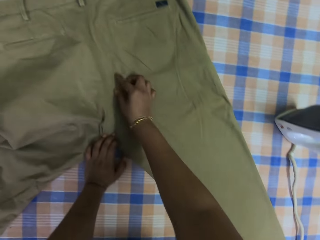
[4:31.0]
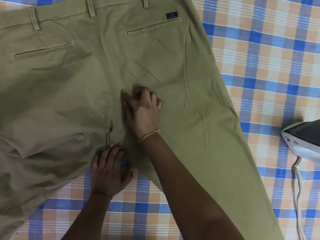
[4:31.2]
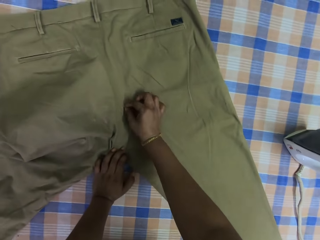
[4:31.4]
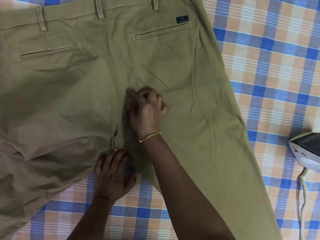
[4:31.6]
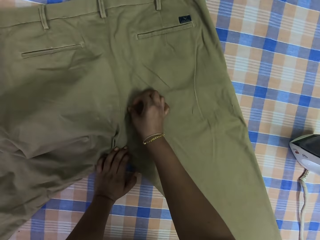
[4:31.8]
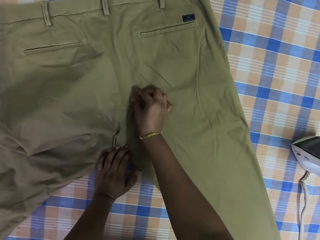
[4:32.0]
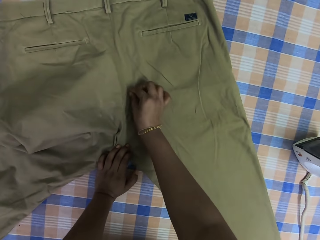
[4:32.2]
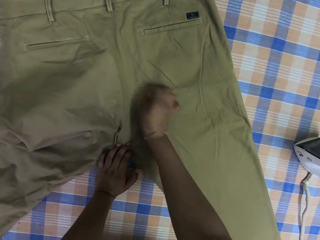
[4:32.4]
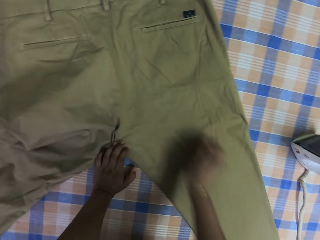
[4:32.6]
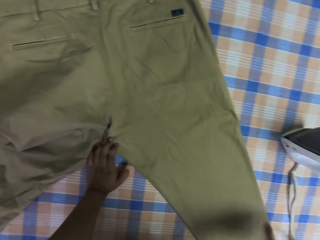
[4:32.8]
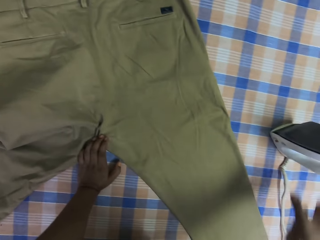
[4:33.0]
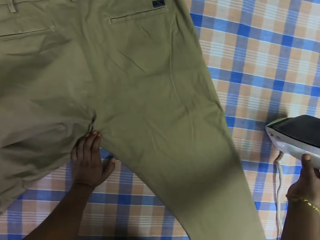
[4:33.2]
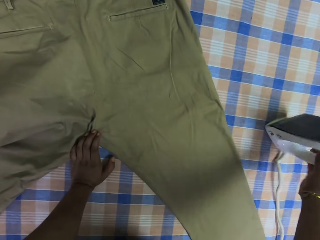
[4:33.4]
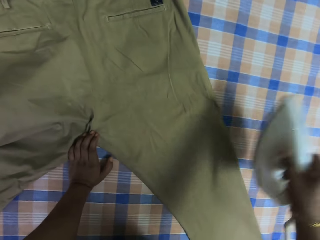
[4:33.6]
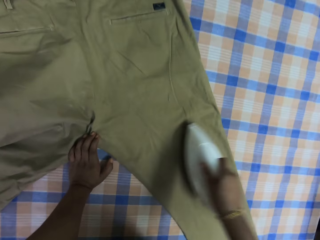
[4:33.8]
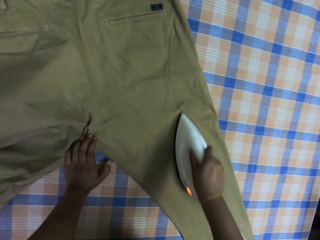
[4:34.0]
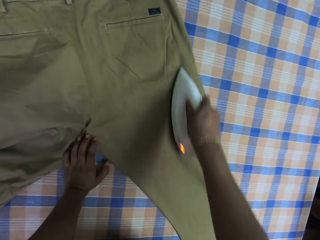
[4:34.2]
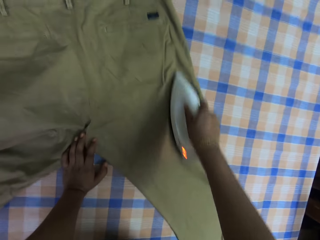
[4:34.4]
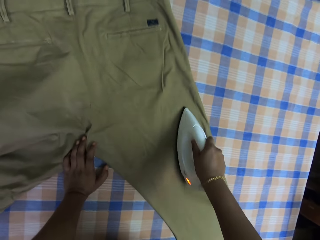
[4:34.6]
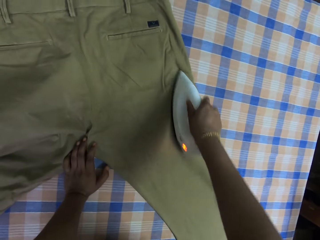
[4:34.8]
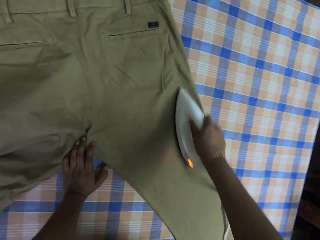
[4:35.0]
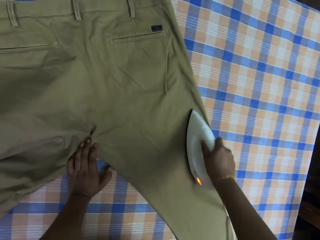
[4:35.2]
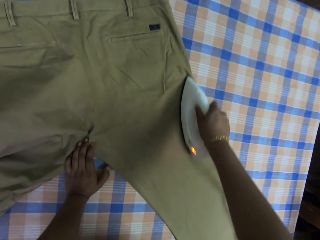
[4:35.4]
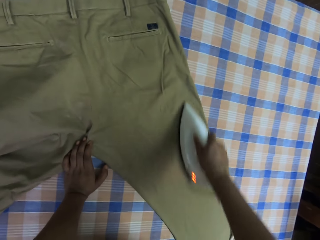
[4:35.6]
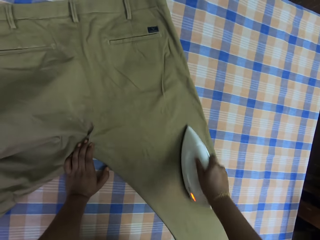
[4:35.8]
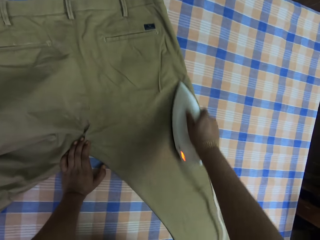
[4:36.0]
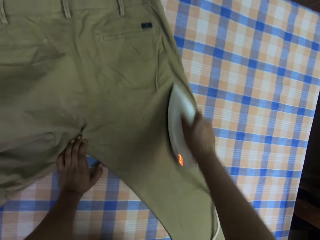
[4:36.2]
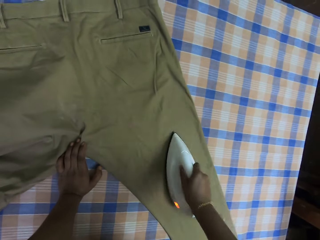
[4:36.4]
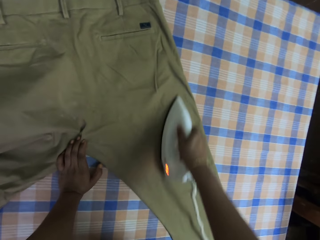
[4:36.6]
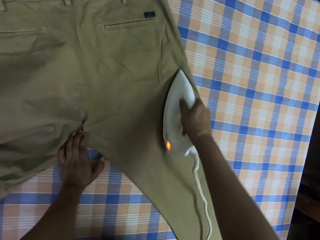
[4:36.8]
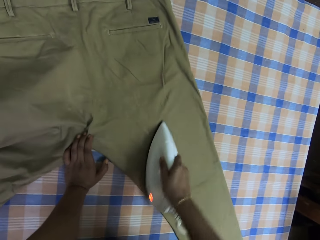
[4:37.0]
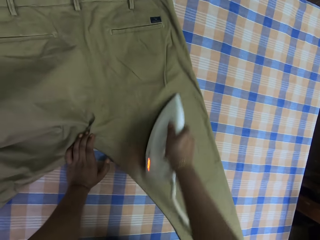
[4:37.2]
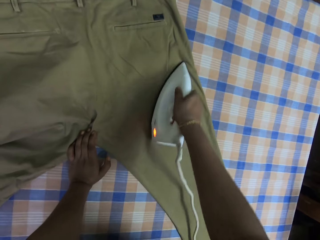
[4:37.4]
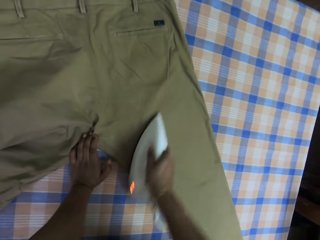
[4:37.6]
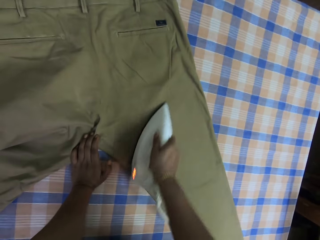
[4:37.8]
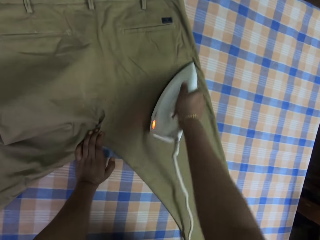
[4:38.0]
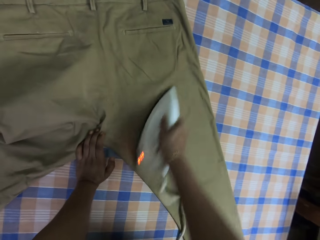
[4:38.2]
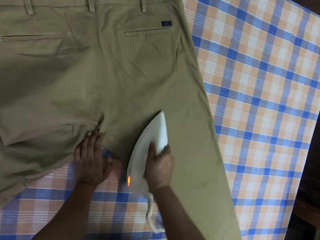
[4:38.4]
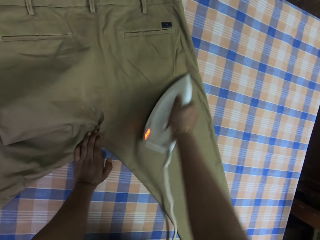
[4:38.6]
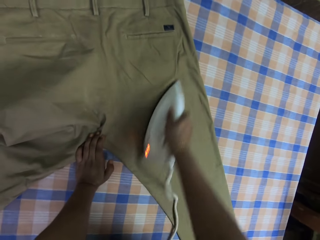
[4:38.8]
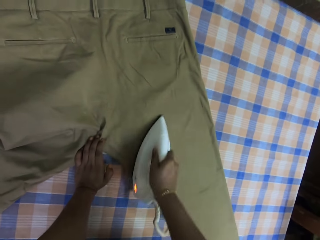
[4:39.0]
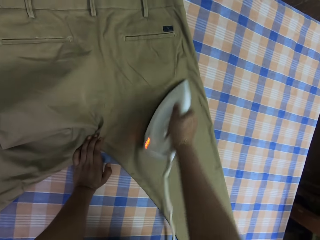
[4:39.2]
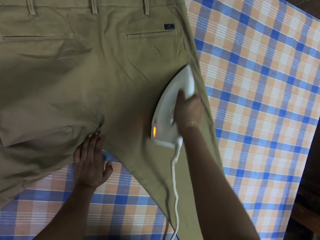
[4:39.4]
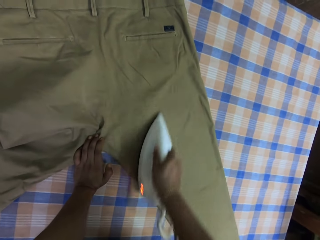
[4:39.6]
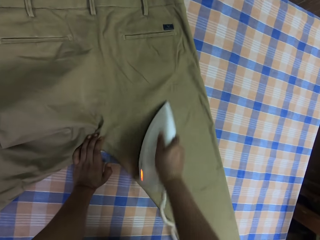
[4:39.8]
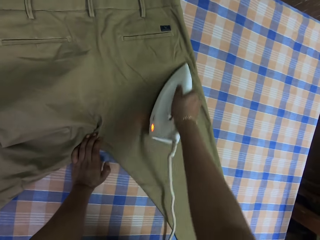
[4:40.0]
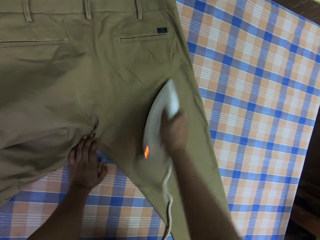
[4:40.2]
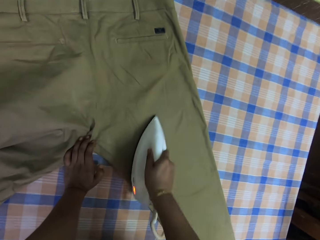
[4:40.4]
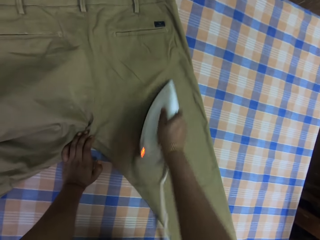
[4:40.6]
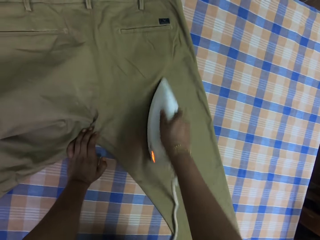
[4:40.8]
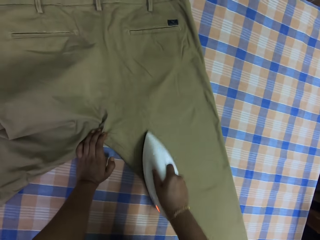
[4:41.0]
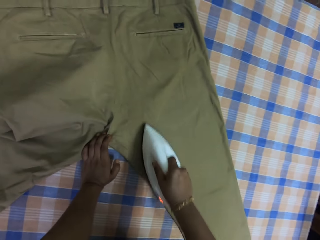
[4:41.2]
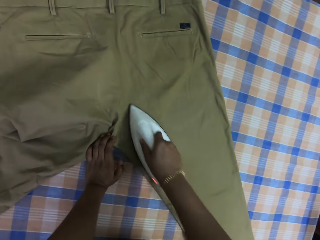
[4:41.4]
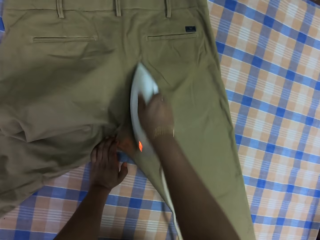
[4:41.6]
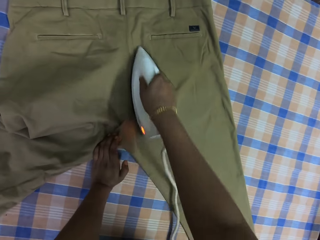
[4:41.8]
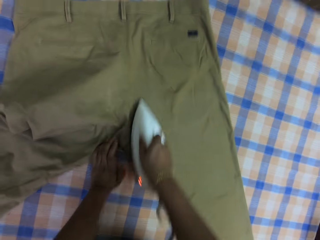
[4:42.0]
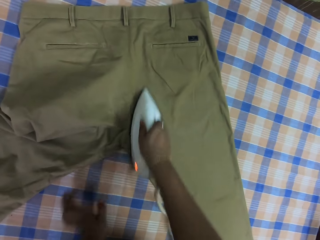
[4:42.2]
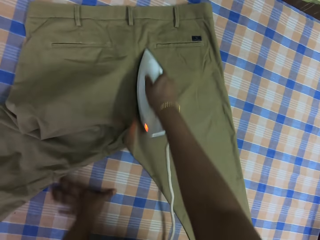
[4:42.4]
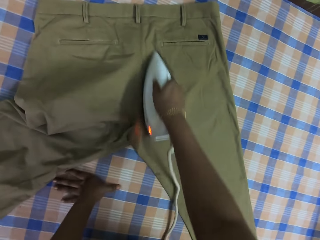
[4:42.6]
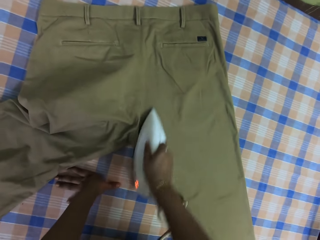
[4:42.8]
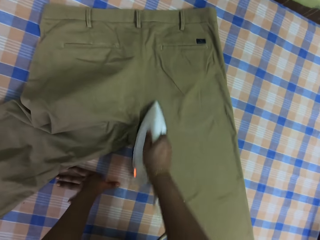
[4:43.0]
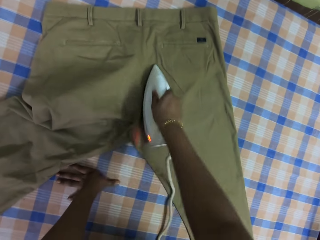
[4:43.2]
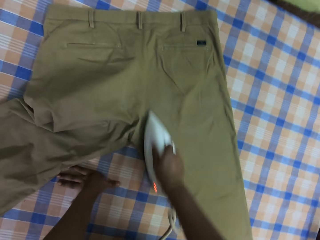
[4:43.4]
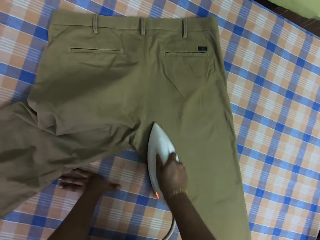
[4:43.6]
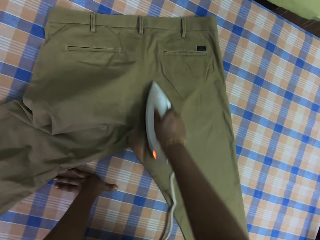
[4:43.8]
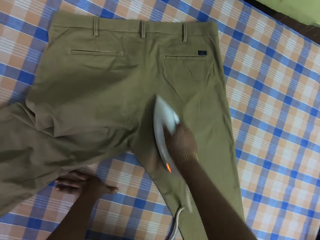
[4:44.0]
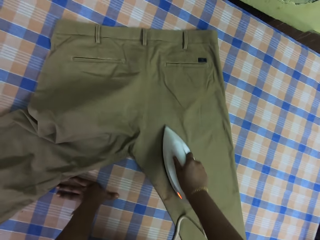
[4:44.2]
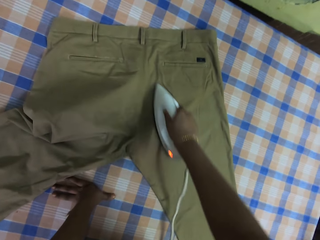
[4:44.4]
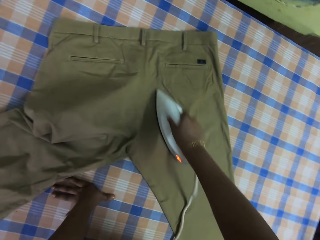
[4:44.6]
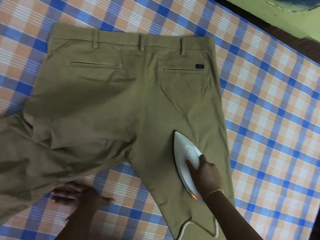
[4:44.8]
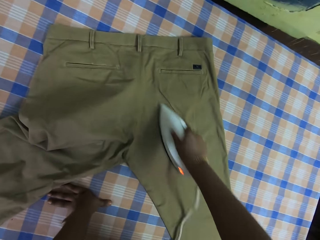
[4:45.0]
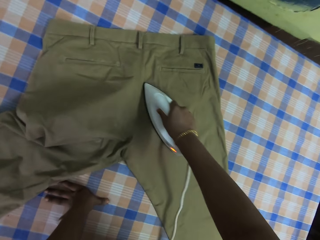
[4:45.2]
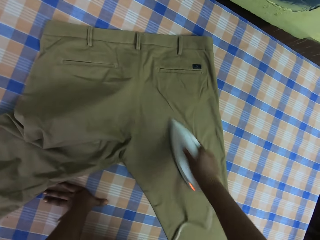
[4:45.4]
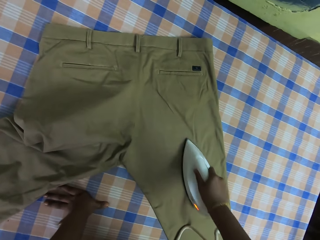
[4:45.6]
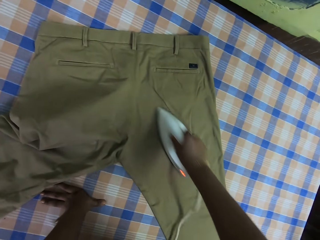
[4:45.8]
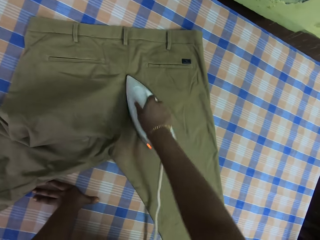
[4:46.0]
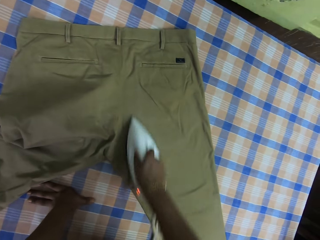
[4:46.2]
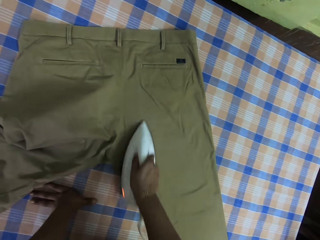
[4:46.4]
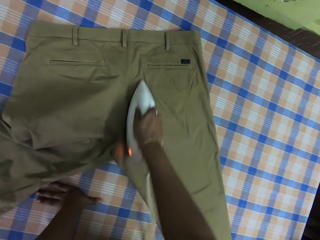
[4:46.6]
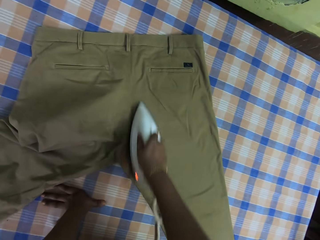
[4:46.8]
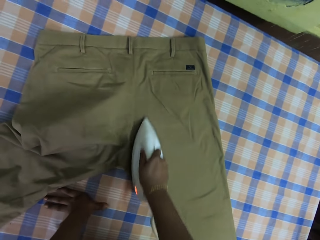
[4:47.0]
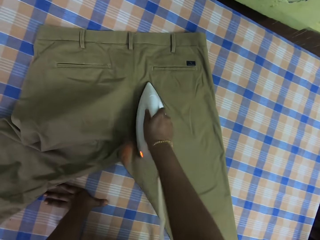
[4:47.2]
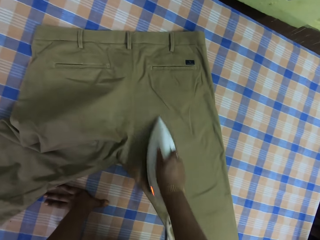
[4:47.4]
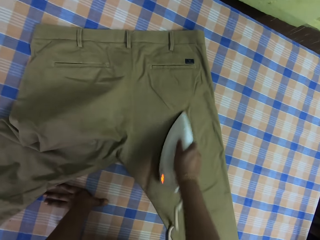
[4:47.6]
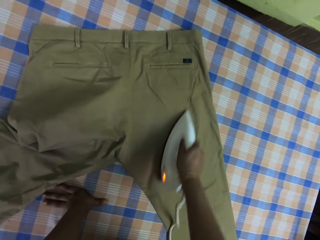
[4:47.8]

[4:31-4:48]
The camera wearer removes dirt on the trousers. They rub the trousers. They throw the dirt. They take an iron or iron box from the table. They hold the trousers. They iron the trousers with the iron box. They iron the trousers with the iron box again.

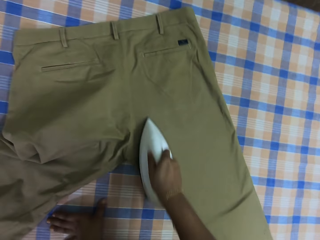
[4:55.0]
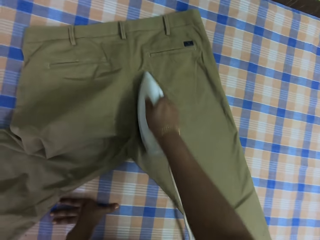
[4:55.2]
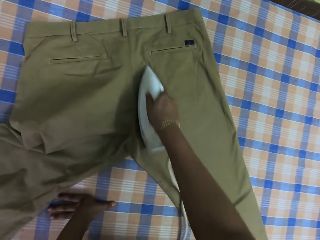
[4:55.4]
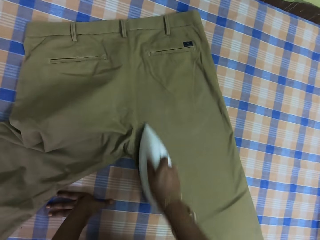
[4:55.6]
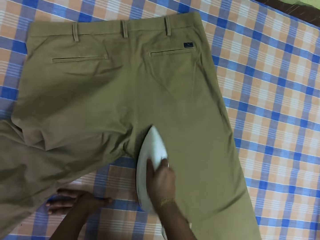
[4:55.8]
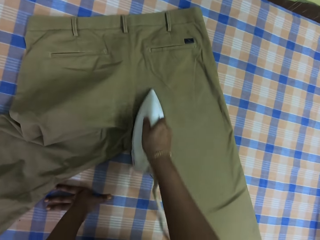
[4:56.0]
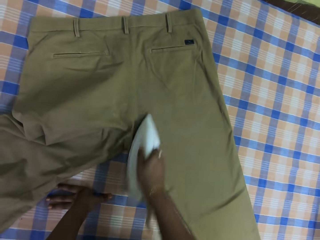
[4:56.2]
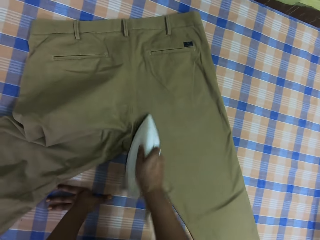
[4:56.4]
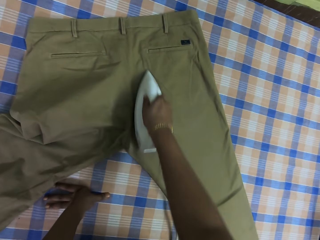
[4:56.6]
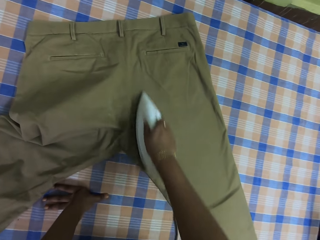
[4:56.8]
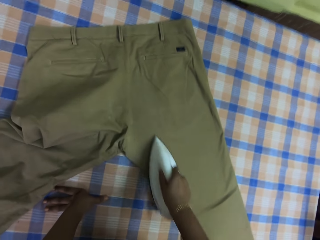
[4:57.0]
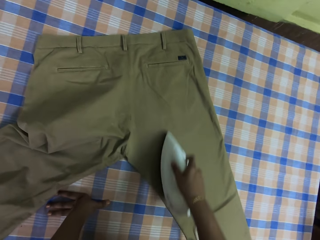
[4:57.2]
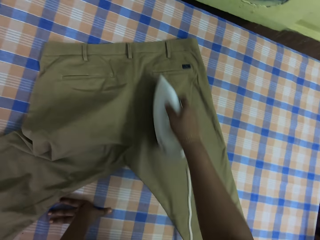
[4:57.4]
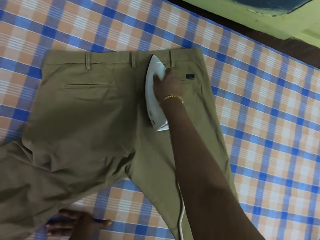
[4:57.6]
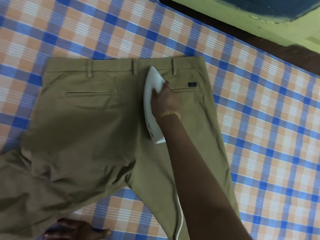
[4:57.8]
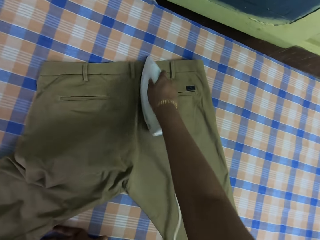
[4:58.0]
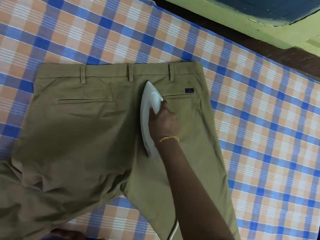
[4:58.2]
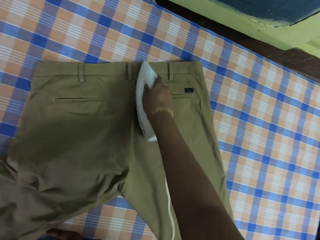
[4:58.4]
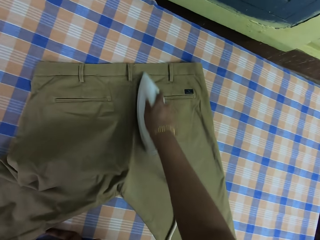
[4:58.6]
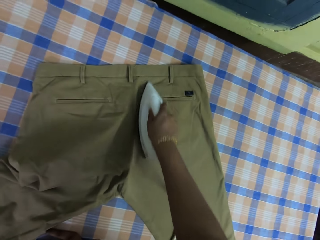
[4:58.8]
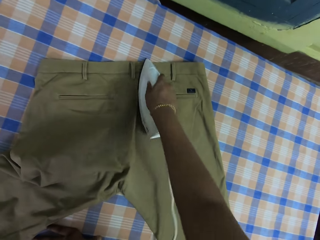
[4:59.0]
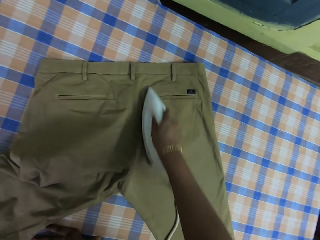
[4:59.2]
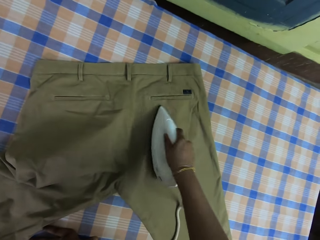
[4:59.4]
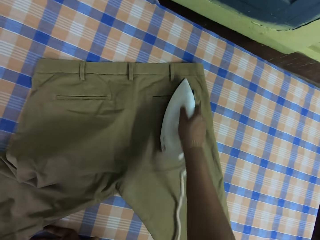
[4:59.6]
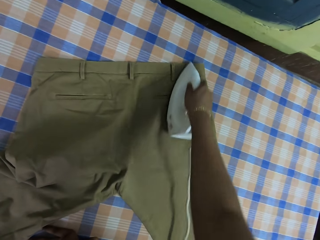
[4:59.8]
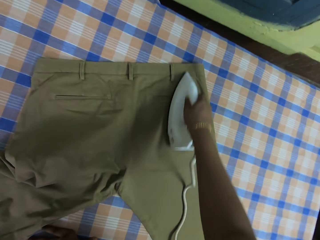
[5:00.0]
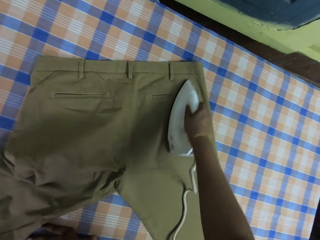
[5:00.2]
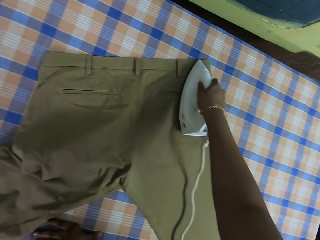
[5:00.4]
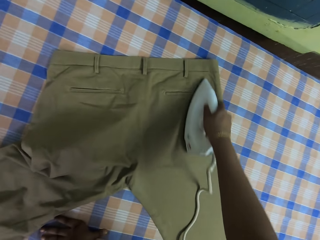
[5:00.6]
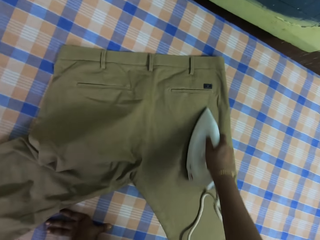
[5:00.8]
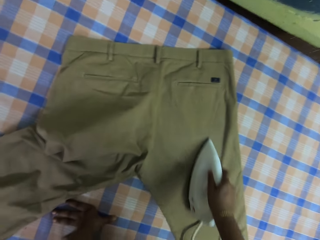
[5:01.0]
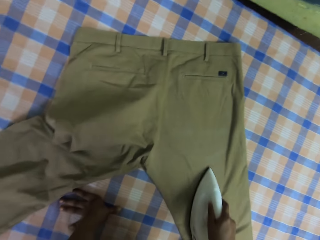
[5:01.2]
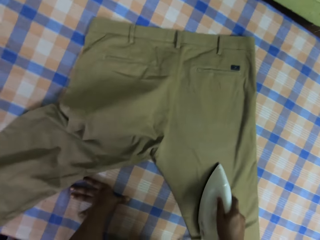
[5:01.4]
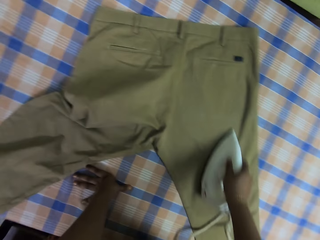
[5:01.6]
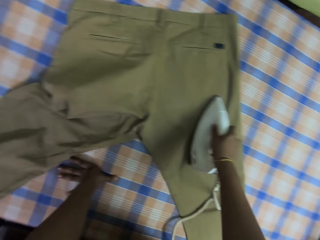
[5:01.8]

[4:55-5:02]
The camera wearer releases the trouser. They hold on the table.
